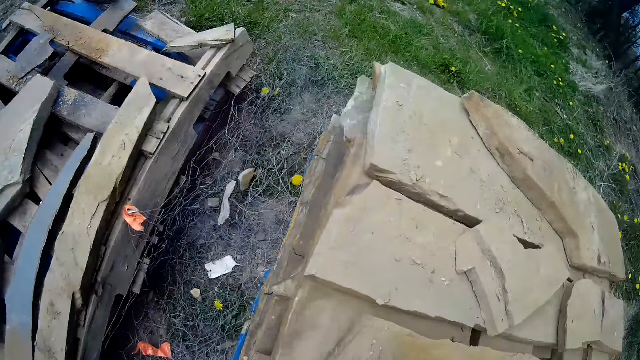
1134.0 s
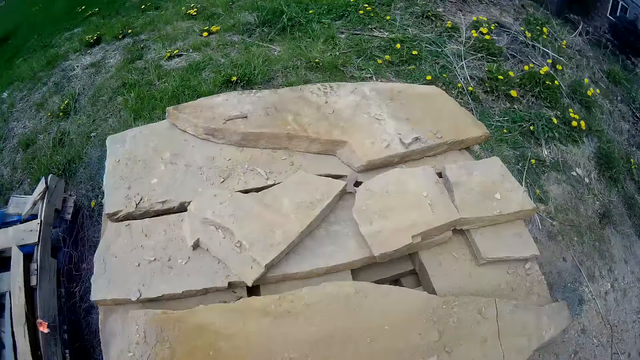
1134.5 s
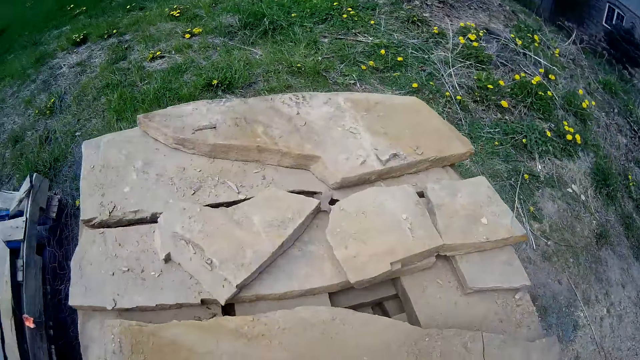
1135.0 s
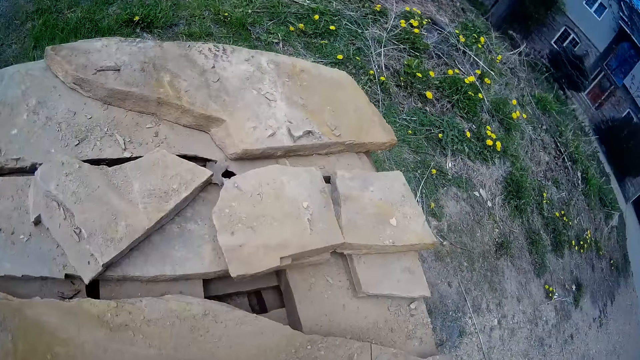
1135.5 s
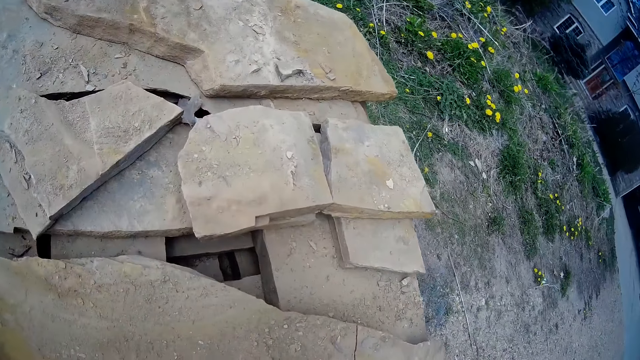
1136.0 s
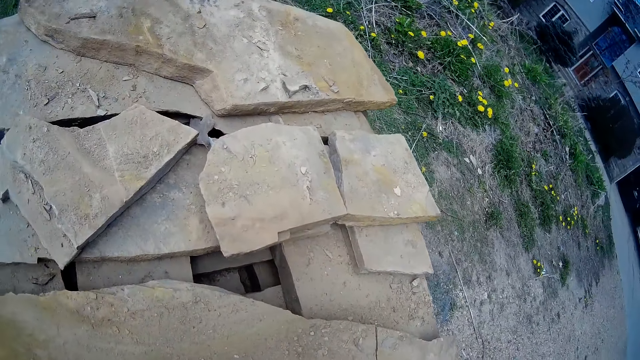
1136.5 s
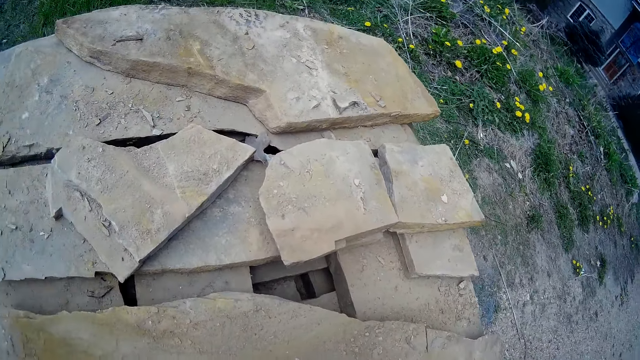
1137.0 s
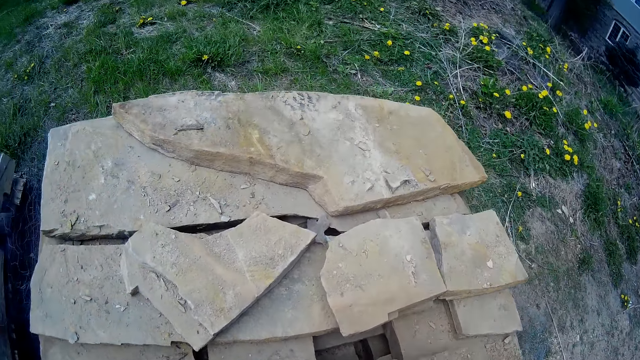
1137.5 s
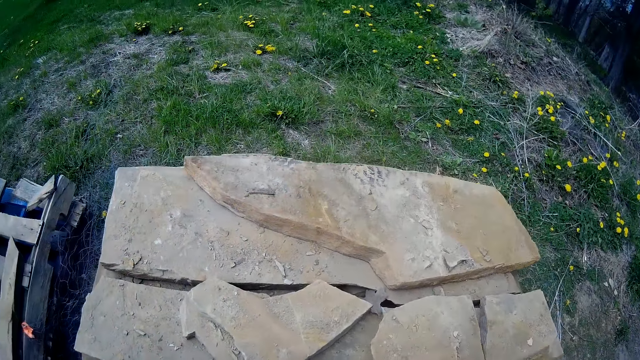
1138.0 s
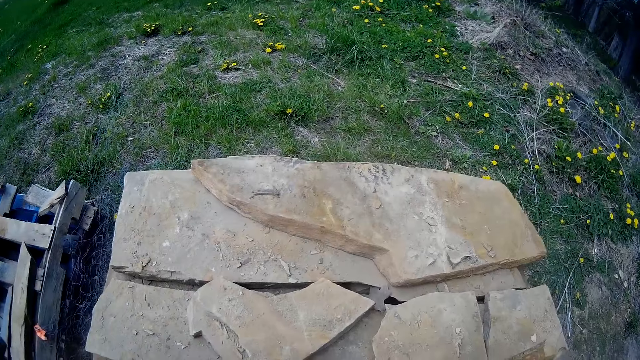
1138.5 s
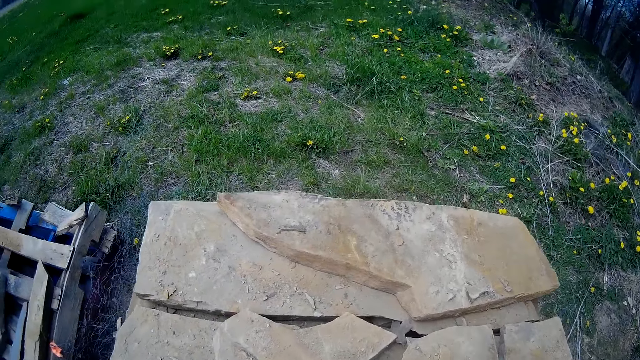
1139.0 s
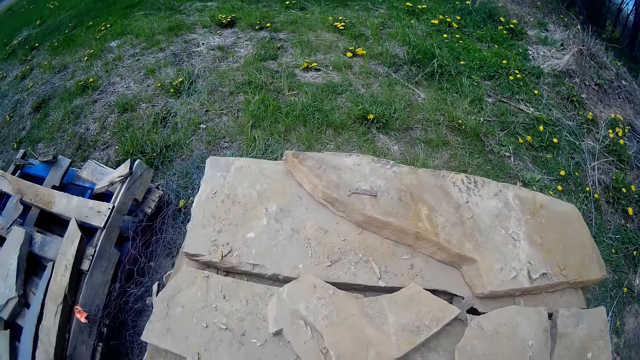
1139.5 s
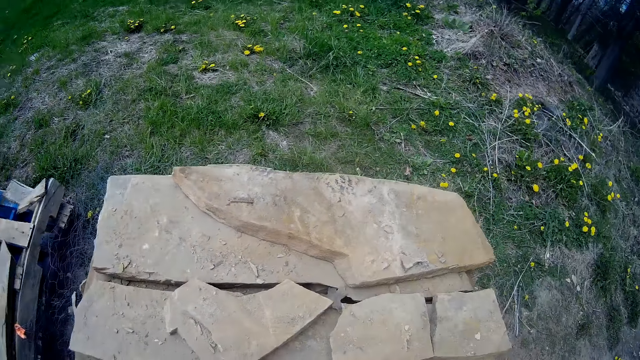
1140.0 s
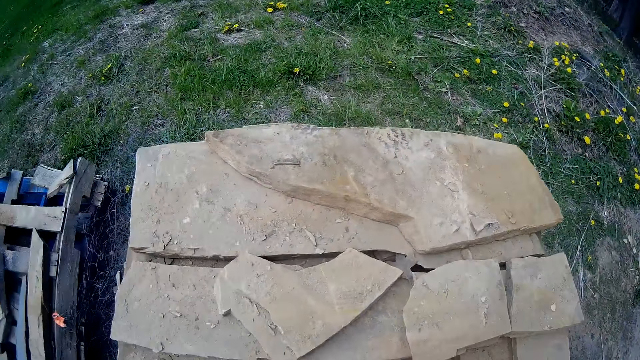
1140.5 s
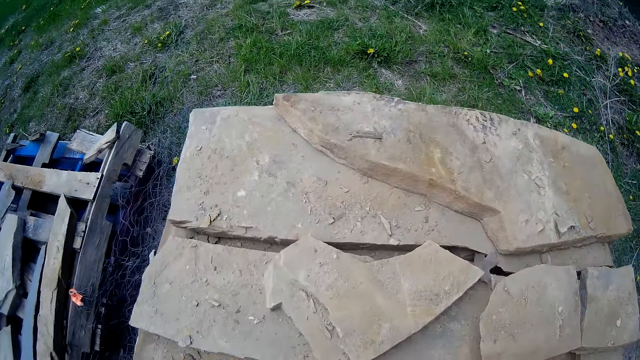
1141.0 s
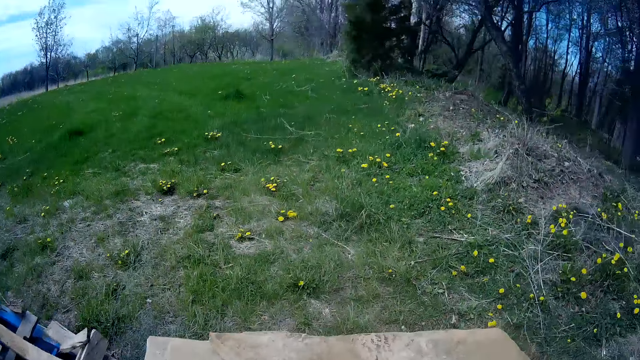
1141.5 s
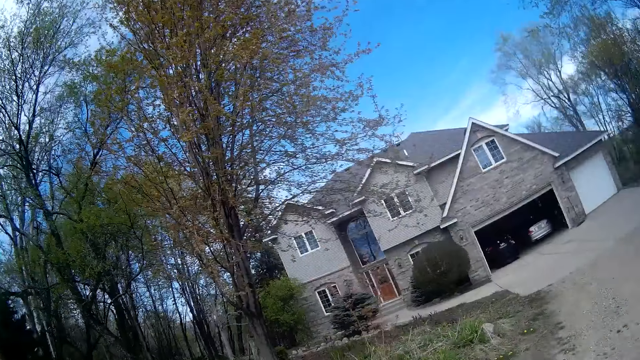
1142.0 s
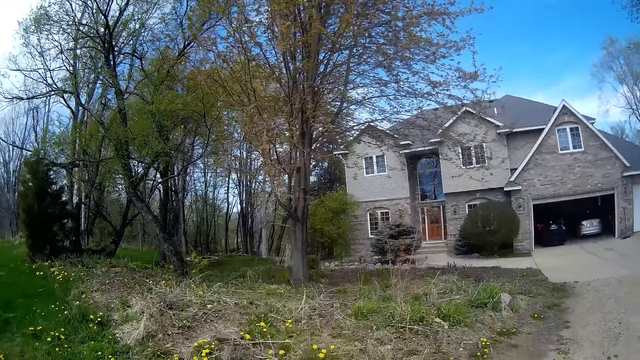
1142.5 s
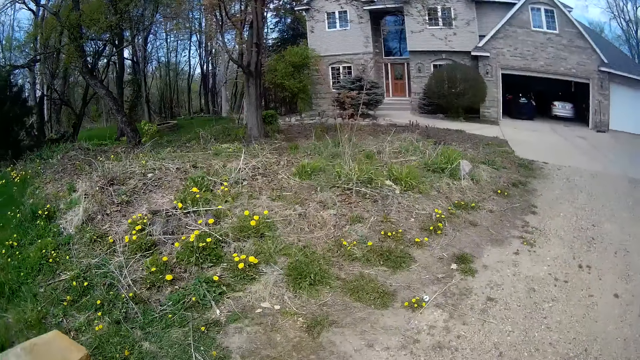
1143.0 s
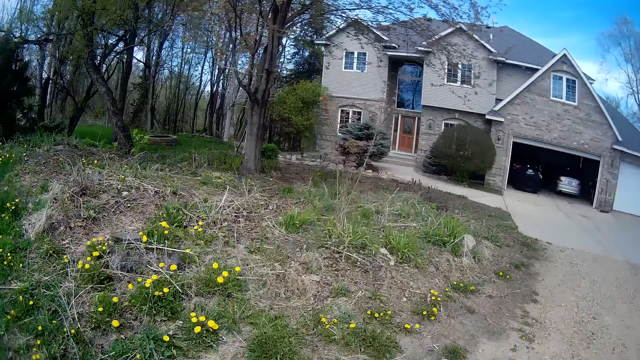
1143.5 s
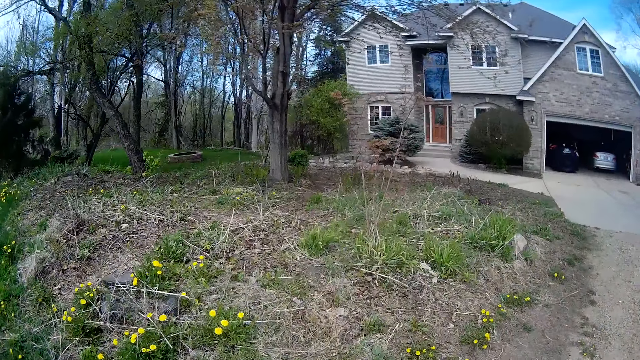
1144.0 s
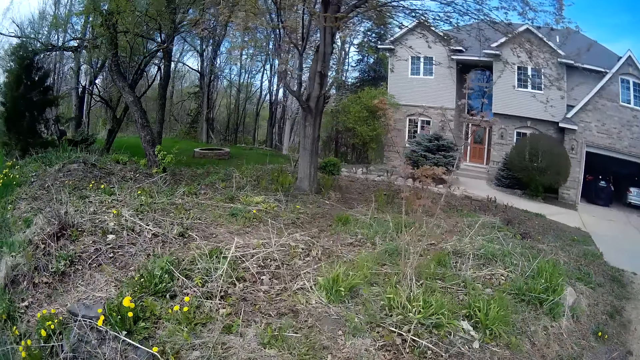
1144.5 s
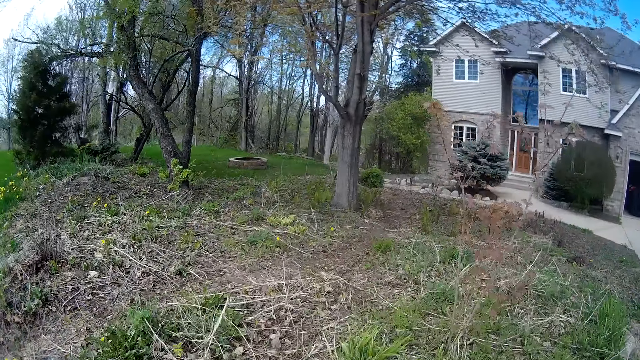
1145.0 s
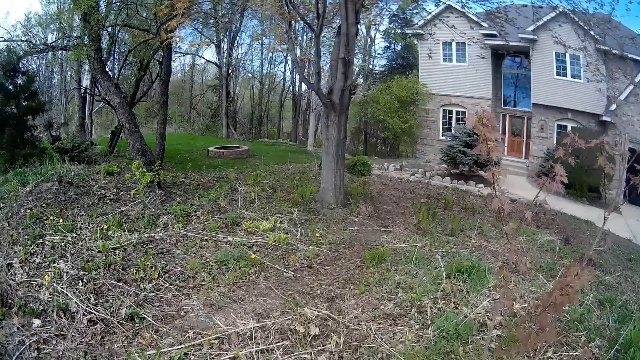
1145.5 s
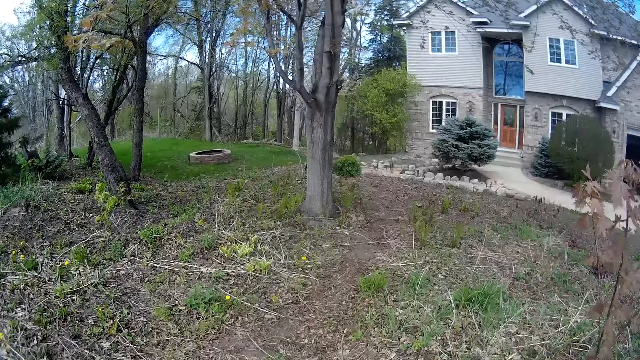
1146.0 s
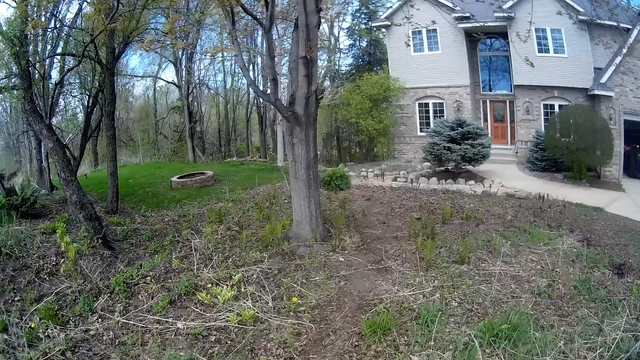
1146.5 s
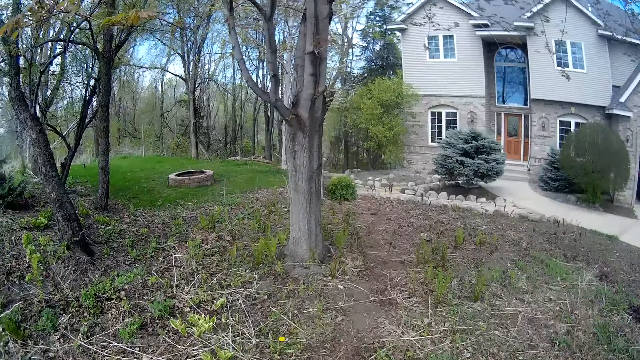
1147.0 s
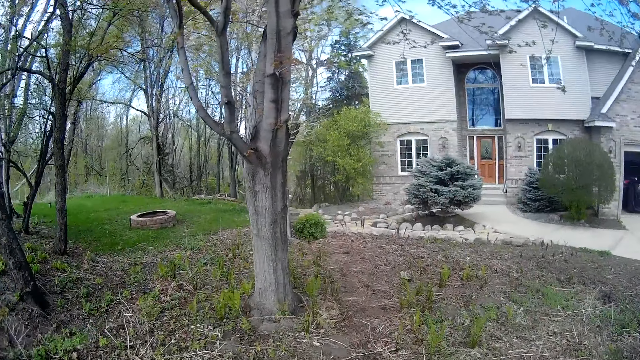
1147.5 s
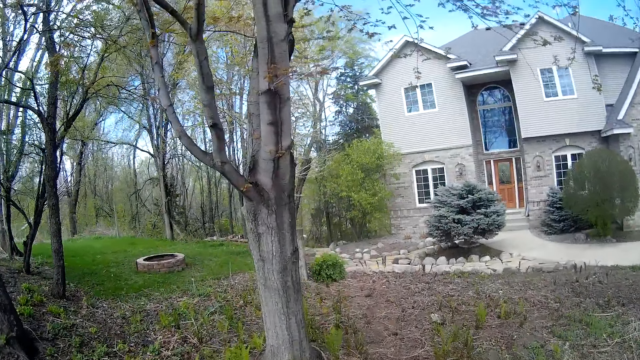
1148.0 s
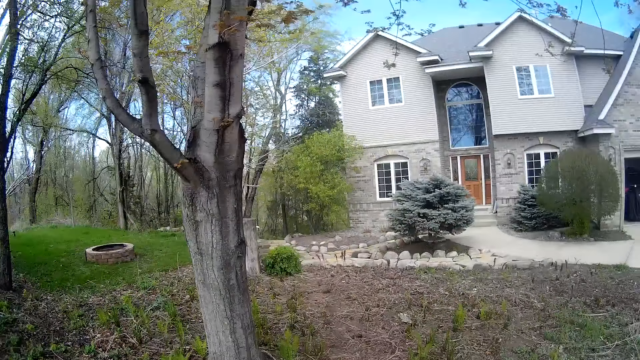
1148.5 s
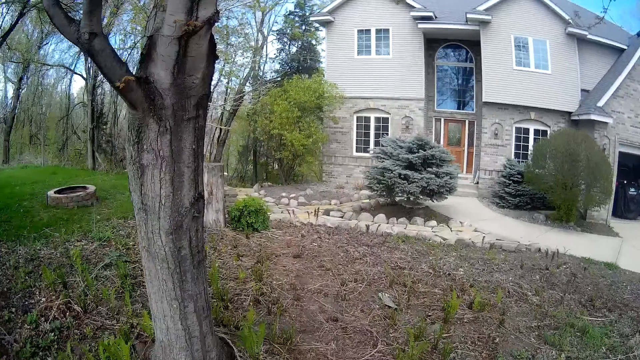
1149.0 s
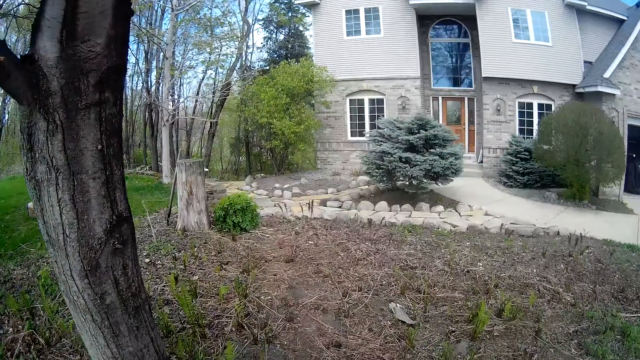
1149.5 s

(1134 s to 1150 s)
The camera wearer makes a step and examines the stone. He lifts the concrete stone with both his gloved hands. He looks around. He walks towards a house with the concrete stone in both his gloved hands.

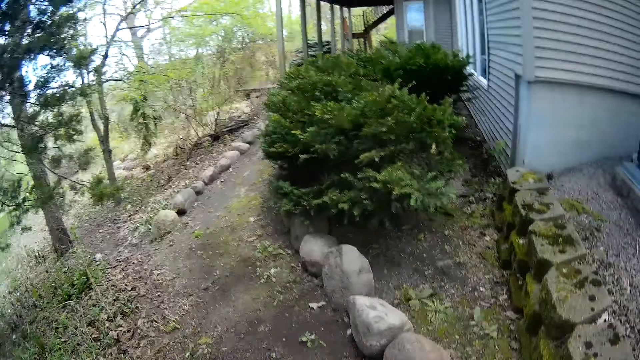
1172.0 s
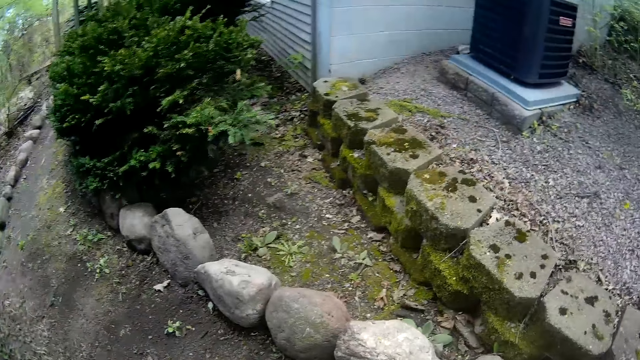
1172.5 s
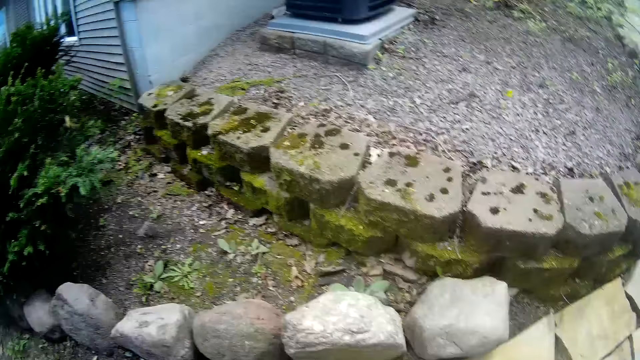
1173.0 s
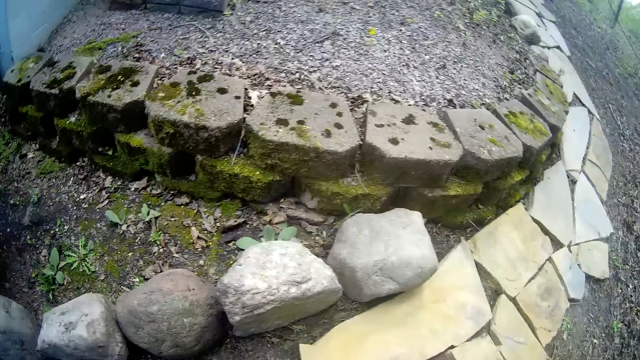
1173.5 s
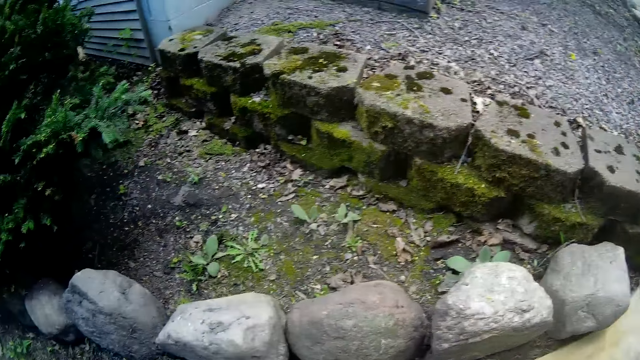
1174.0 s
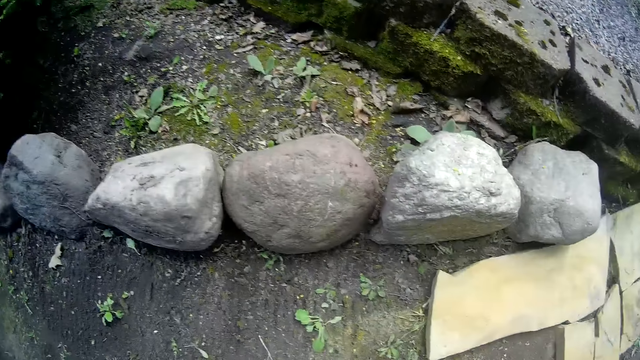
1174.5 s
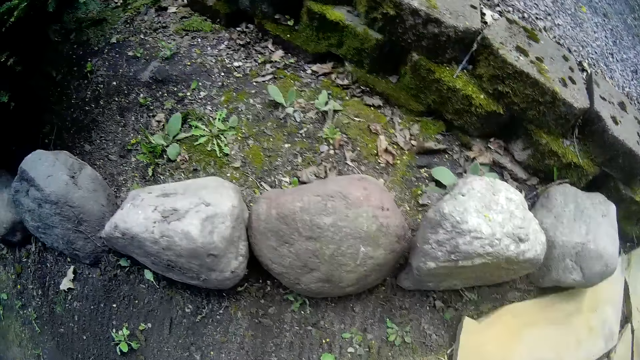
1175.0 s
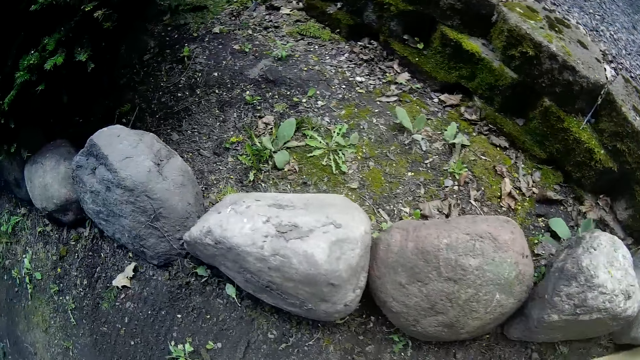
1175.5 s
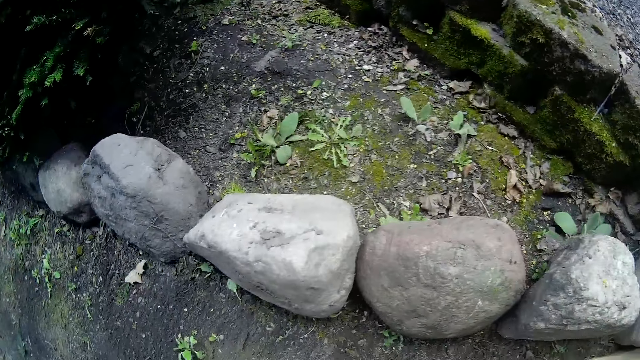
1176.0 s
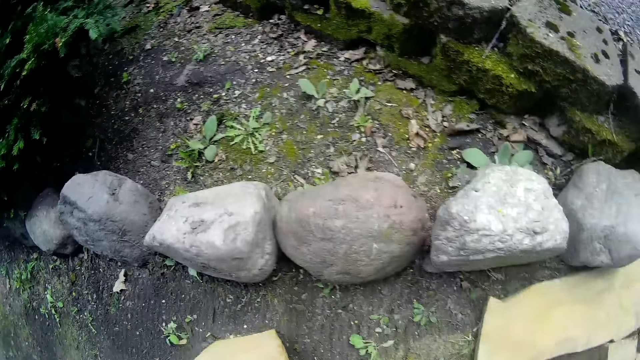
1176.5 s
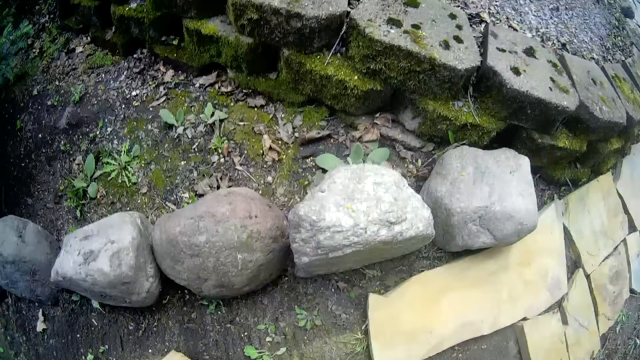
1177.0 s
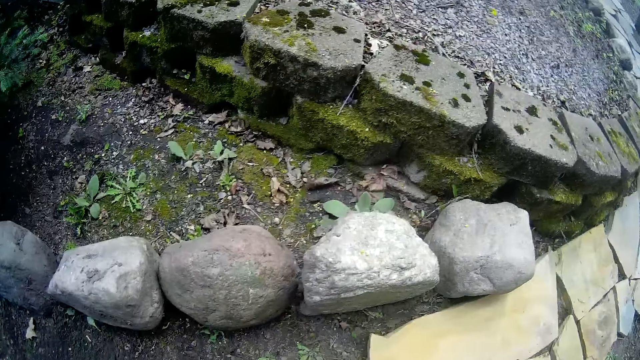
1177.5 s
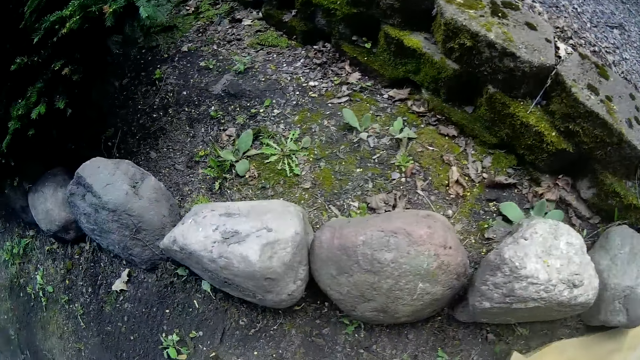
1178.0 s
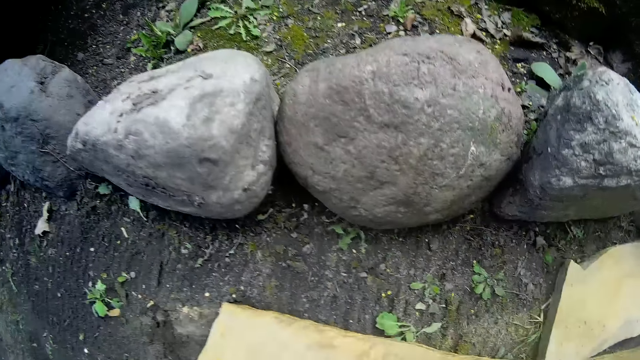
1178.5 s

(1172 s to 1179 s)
The camera wearer looks around. They pull a stone and look at the stone.
